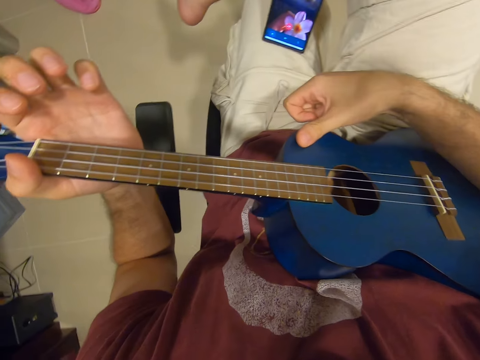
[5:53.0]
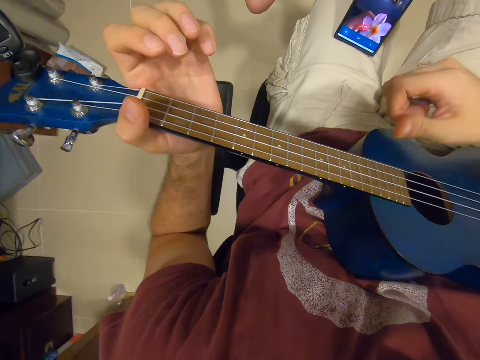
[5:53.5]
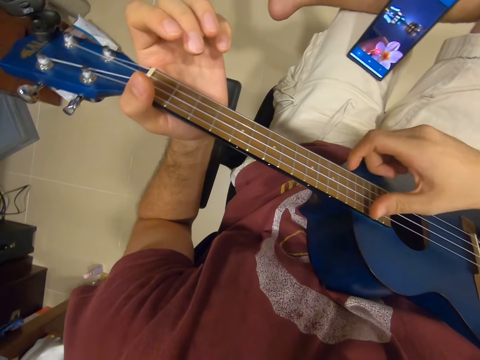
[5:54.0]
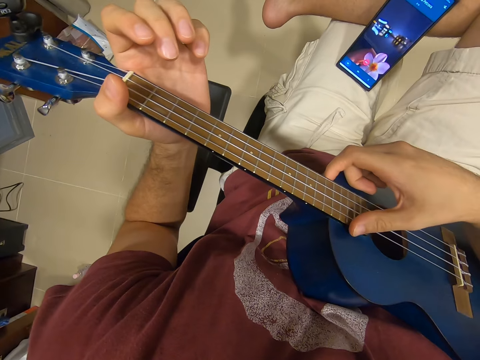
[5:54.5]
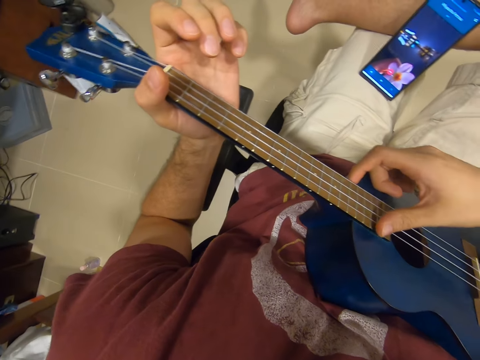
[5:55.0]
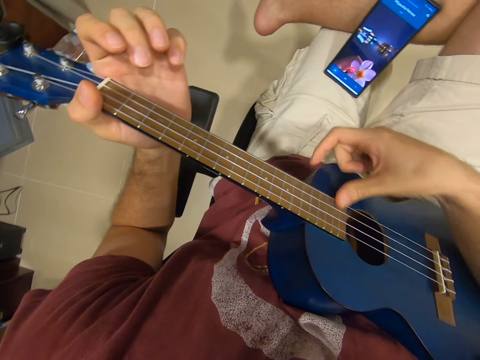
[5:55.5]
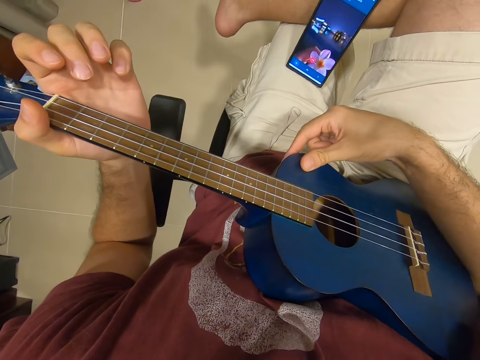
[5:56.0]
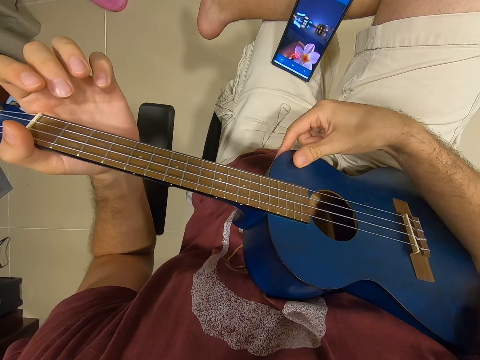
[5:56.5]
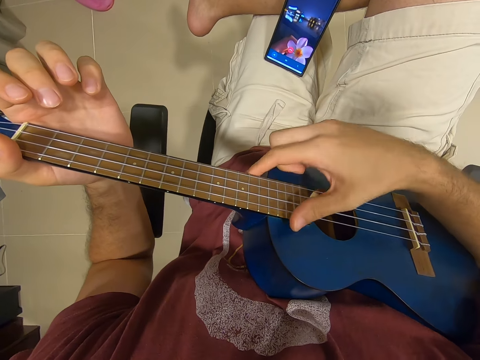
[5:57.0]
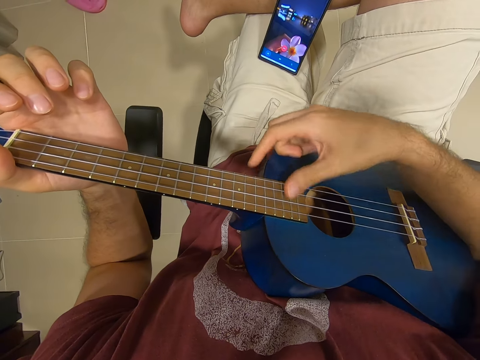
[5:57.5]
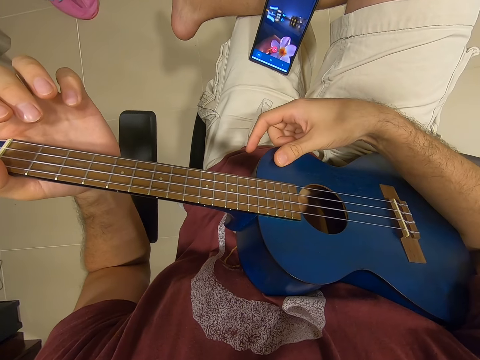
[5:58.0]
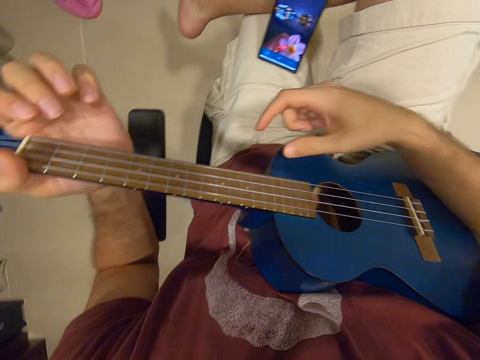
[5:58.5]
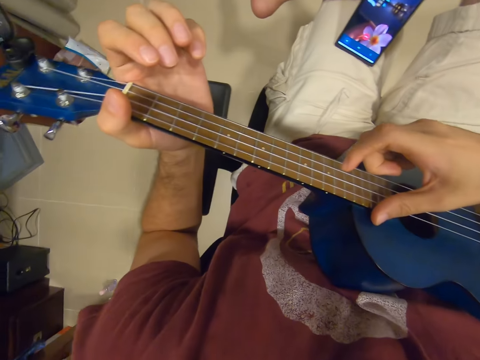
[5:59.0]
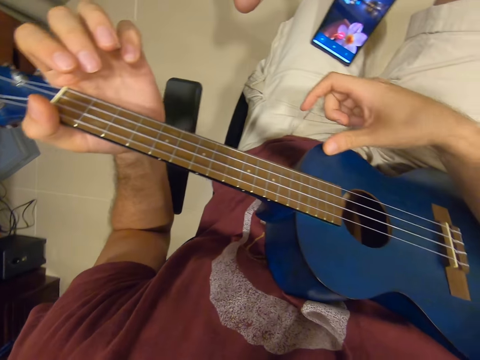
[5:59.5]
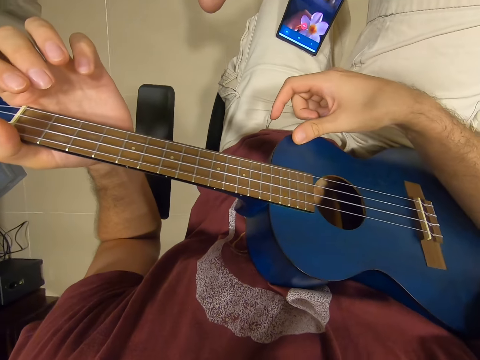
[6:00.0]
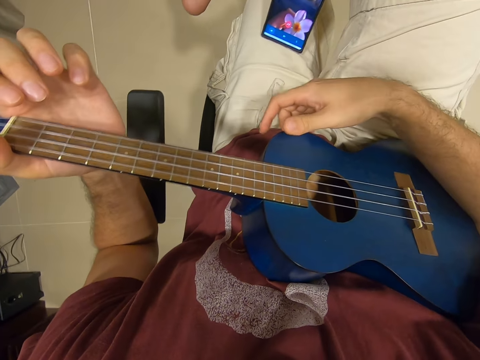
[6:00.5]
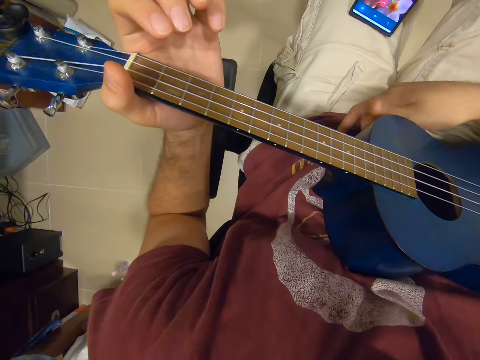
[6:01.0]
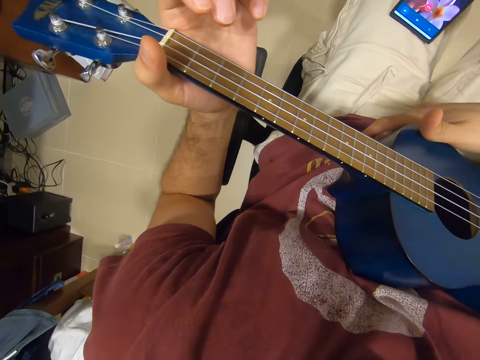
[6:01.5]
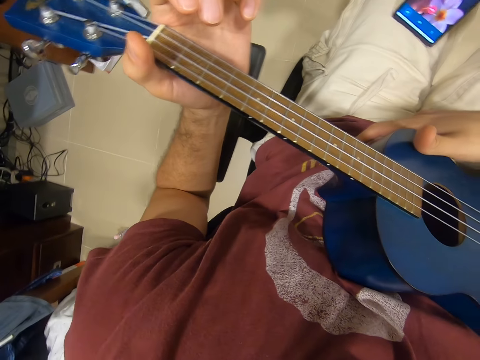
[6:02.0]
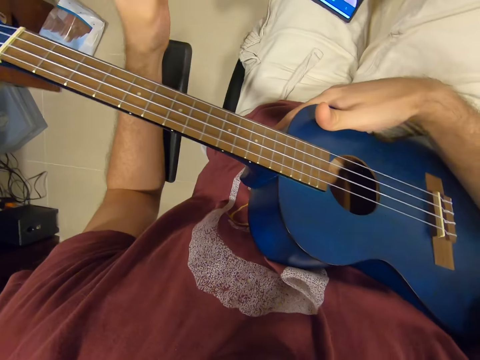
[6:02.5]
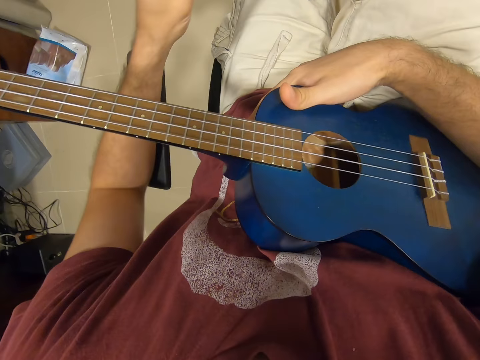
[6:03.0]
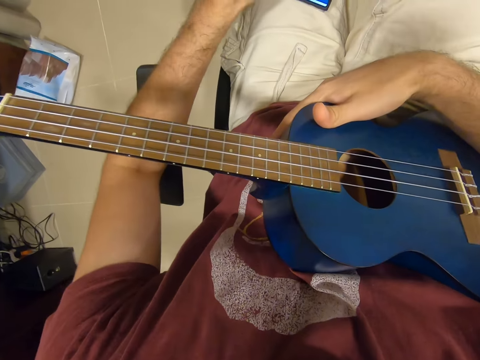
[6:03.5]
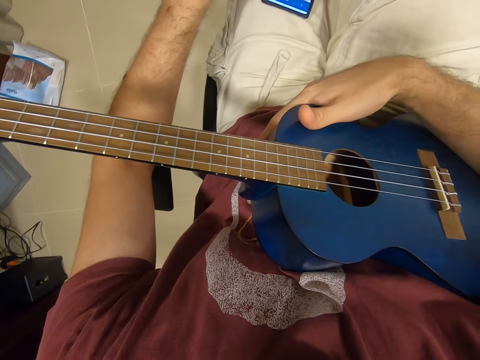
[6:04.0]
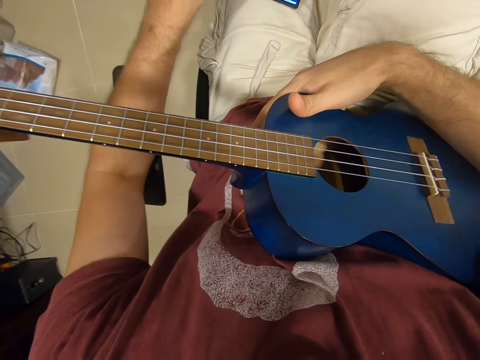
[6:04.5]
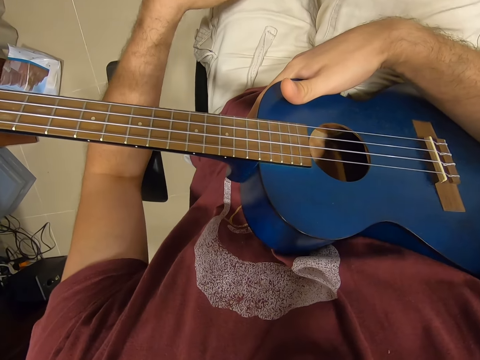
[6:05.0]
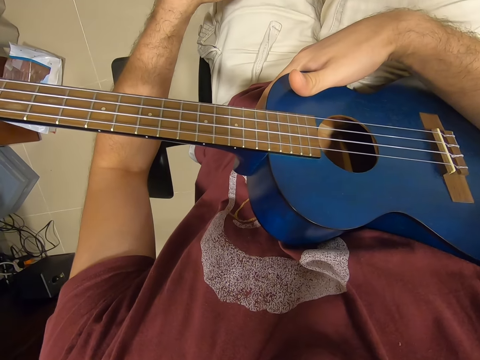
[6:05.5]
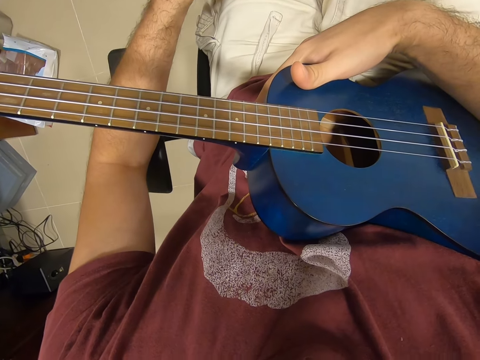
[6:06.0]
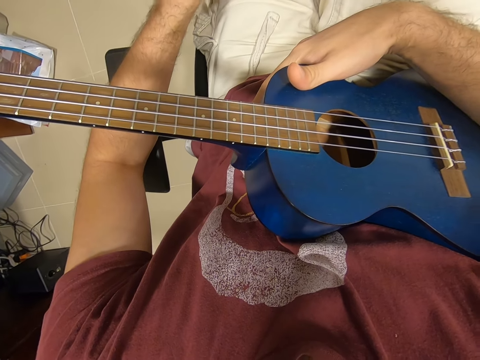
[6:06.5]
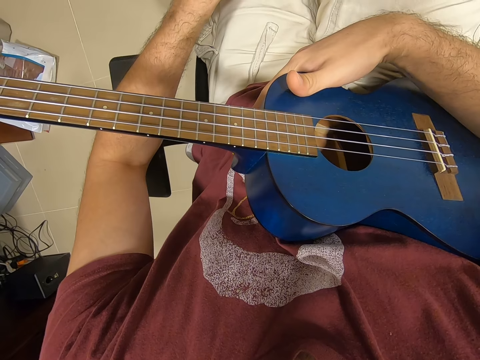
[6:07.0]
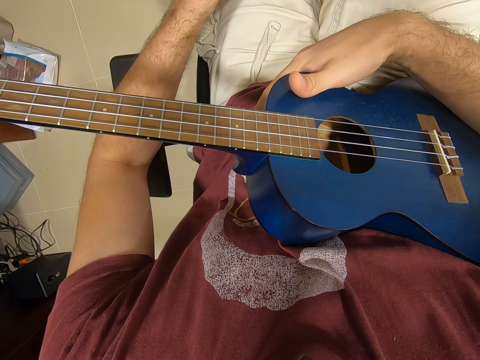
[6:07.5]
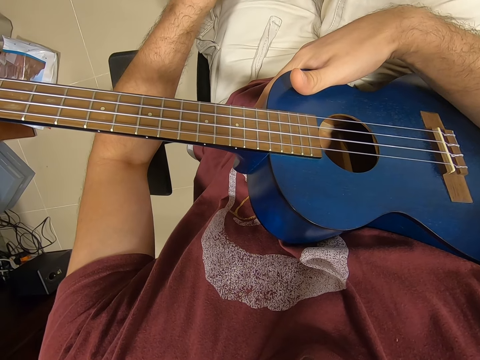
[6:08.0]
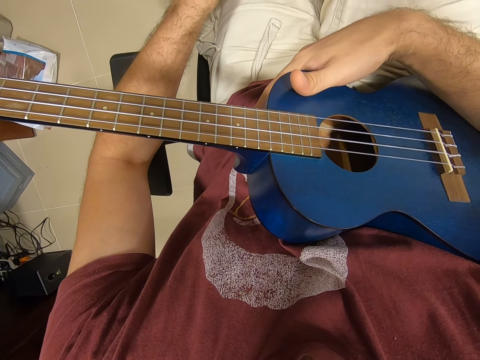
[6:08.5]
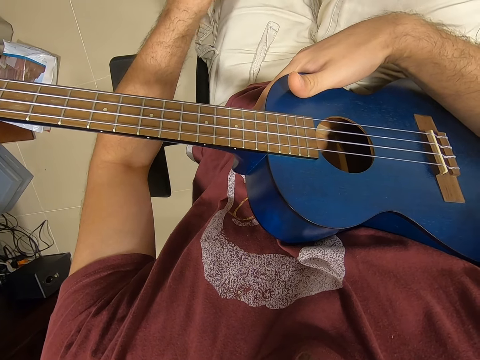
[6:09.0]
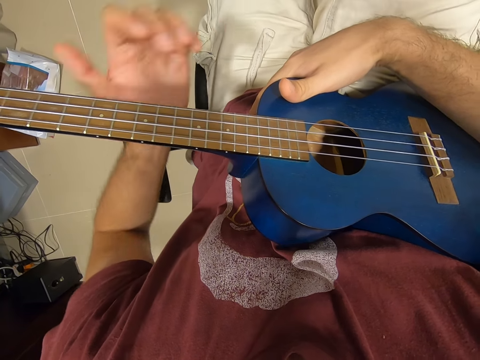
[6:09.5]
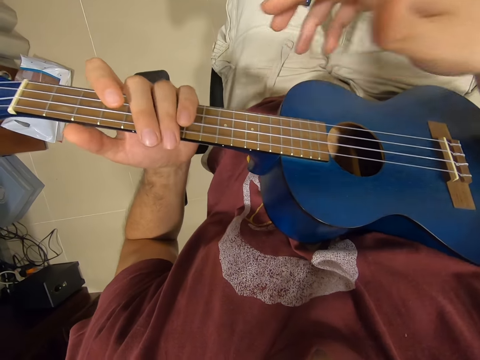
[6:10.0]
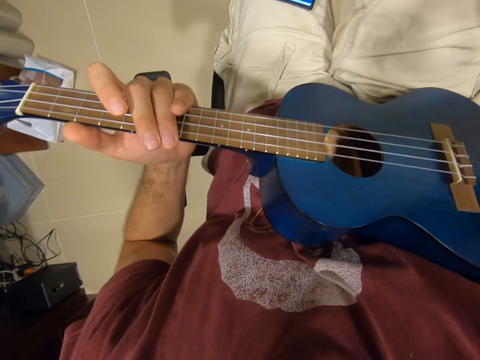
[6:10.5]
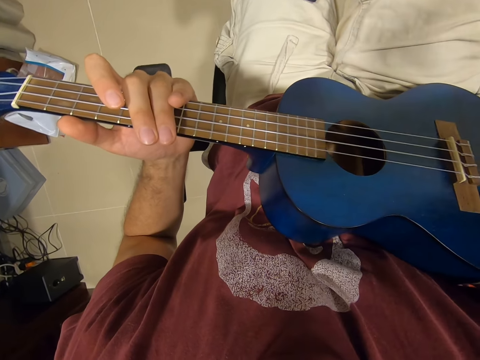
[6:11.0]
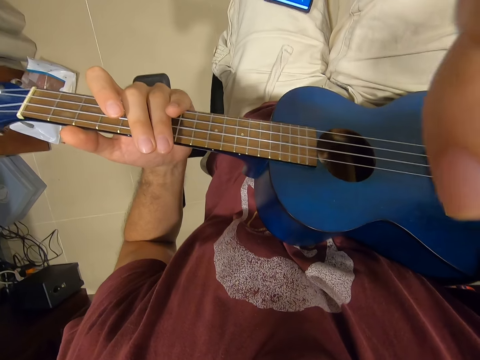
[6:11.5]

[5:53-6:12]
The camera wearer stares at the phone. He places his right-hand thumb on the guitar. He stares at the phone. He plays the guitar. He stares at the phone. He places his right-hand thumb on the guitar. He plays the guitar. He stares at the phone. He removes his left hand from the guitar. He operates the phone. He holds the guitar with his left hand. He lifts his right hand.
